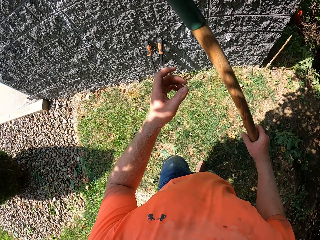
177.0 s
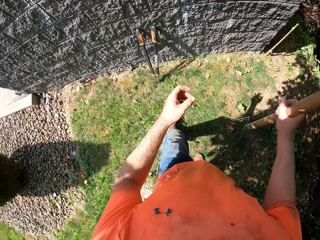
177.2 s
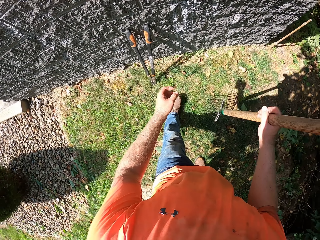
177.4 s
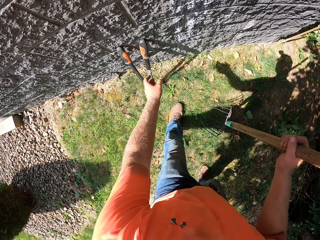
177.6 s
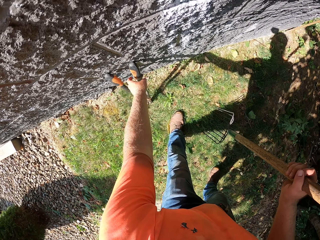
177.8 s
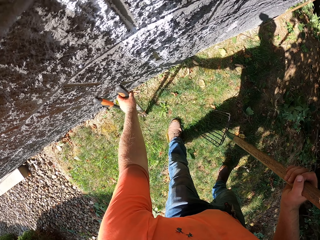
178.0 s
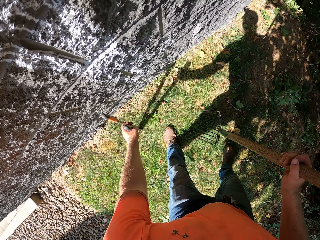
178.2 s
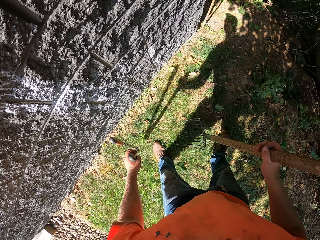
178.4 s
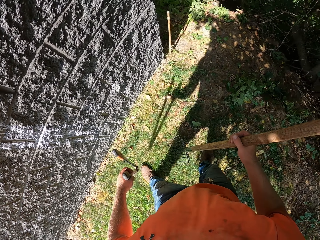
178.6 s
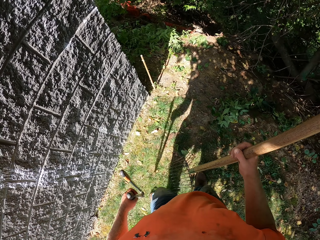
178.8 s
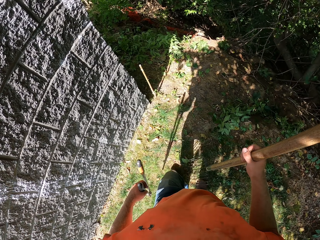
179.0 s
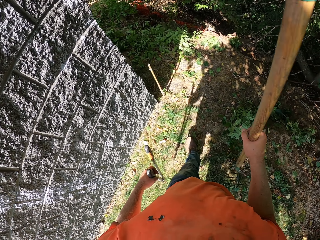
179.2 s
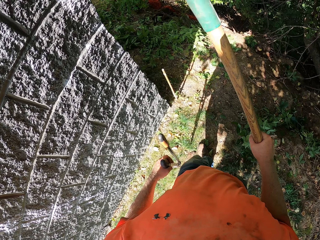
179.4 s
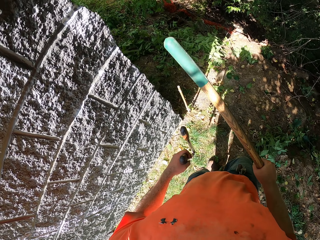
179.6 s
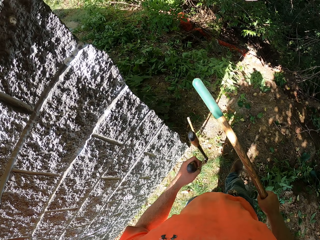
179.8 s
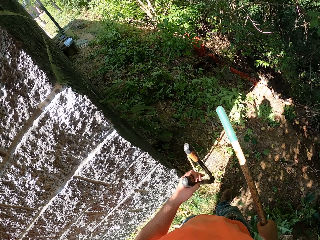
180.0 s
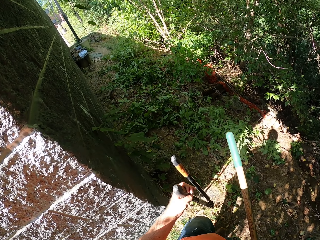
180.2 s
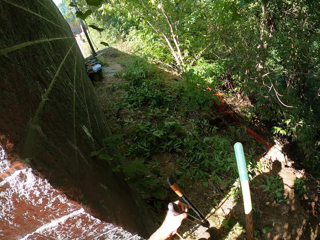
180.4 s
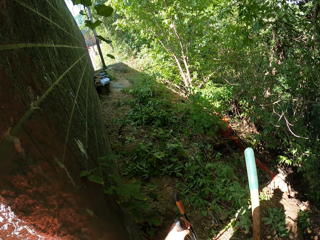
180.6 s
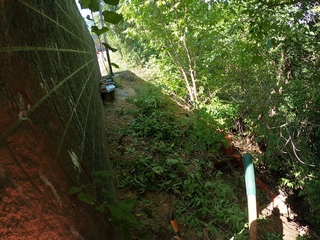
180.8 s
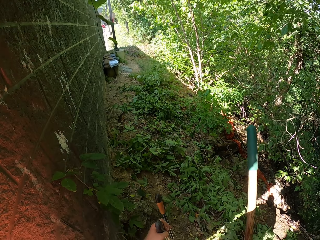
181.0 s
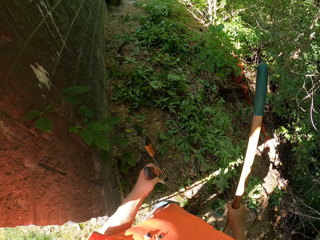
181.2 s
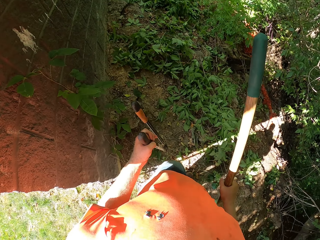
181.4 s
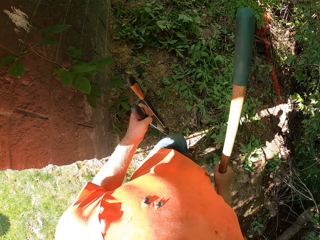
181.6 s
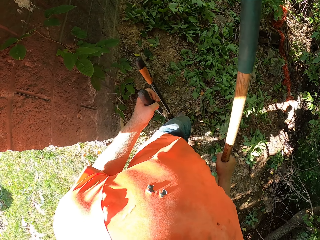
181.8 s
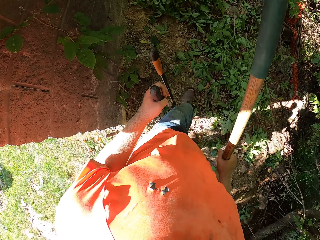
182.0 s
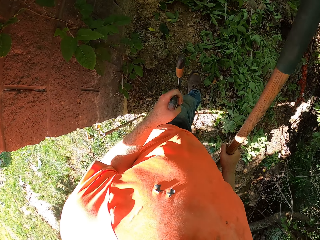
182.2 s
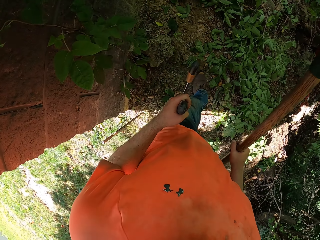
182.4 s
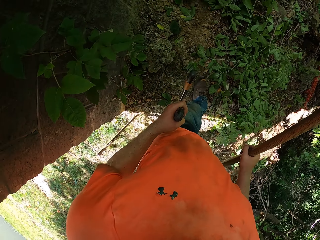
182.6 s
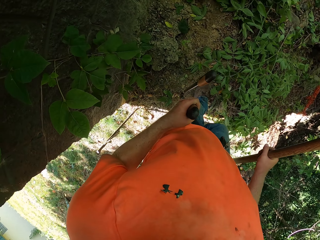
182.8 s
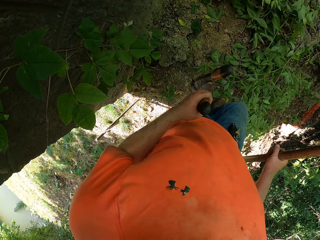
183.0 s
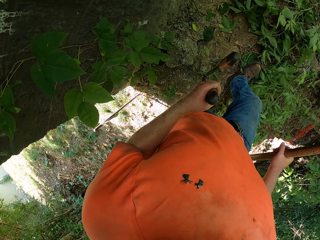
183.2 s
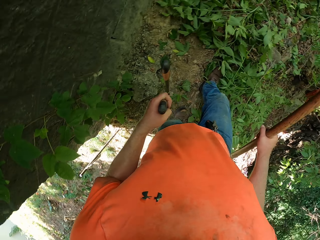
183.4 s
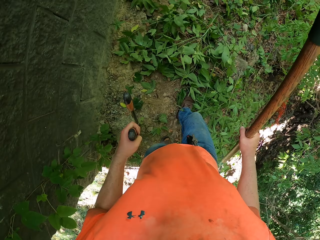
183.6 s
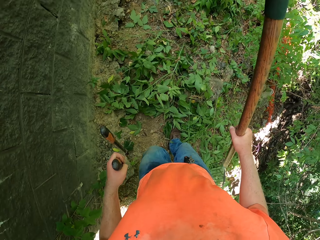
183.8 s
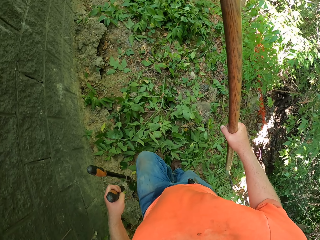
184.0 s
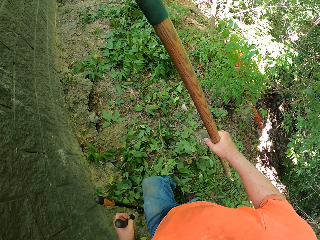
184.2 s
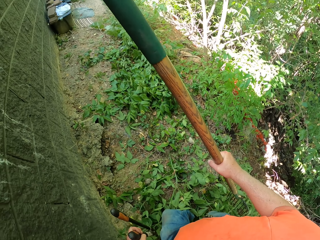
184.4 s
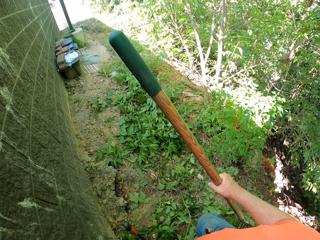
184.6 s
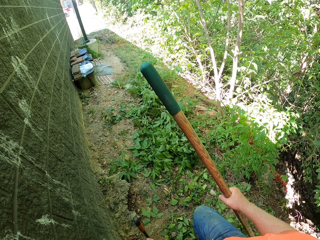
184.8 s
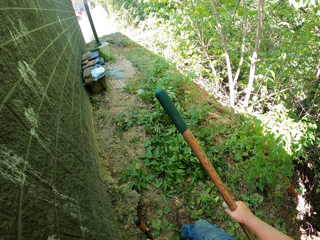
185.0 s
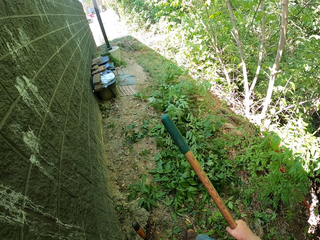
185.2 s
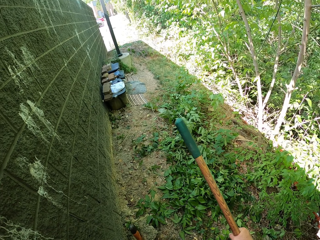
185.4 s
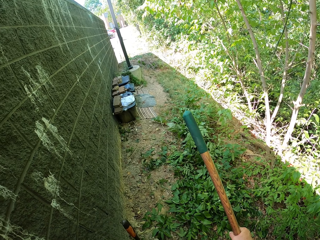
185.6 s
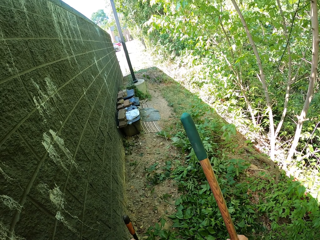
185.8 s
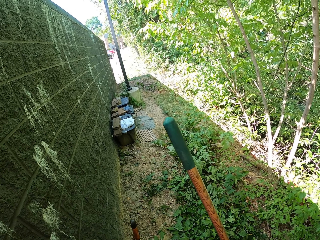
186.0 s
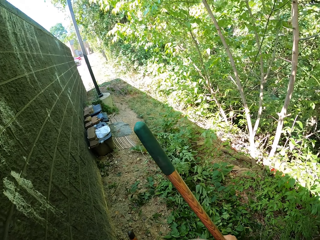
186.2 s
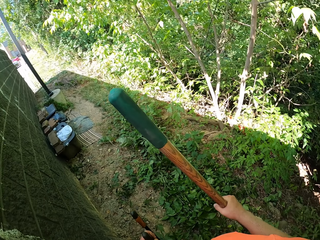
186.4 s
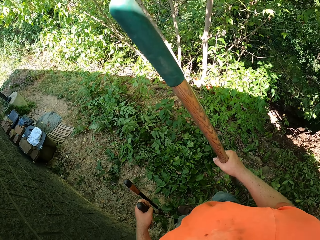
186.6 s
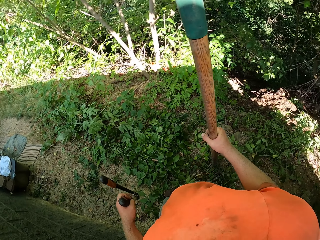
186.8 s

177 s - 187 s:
The camera wearer picks up the anvil lopper with his left hand. He walks near a house.

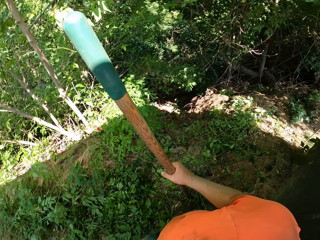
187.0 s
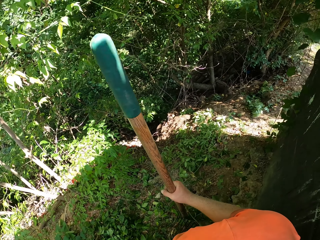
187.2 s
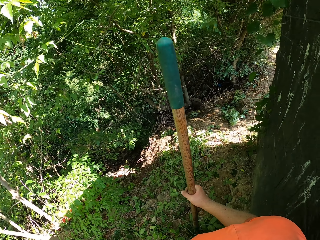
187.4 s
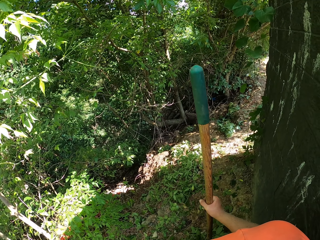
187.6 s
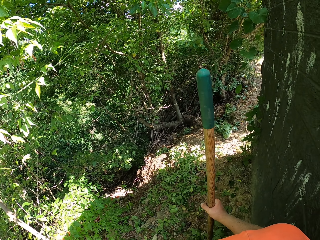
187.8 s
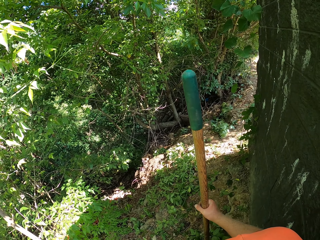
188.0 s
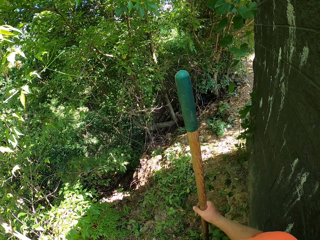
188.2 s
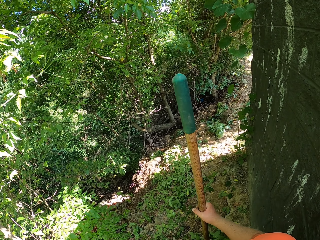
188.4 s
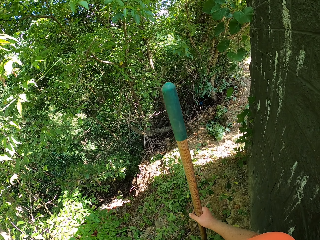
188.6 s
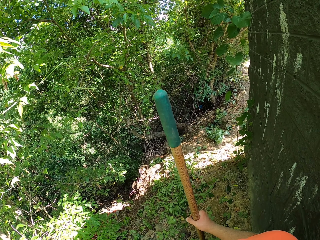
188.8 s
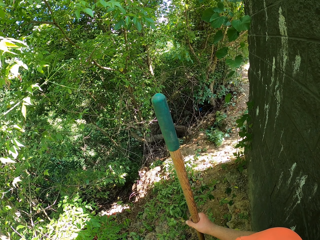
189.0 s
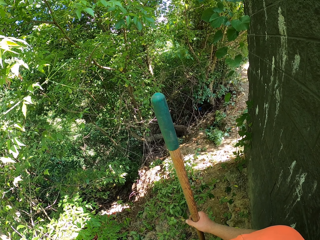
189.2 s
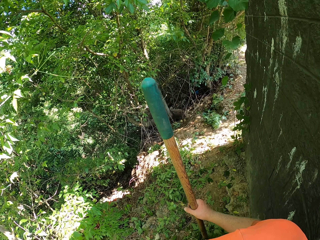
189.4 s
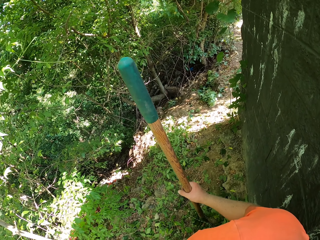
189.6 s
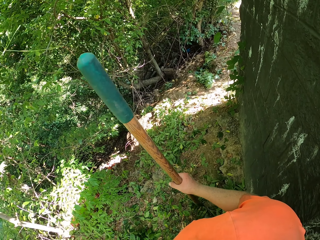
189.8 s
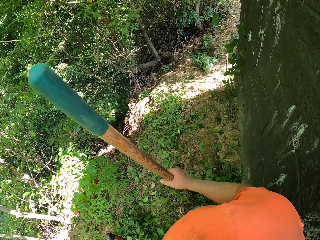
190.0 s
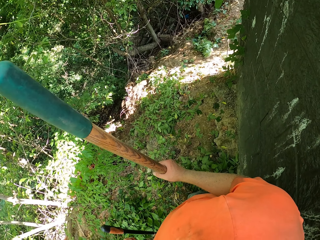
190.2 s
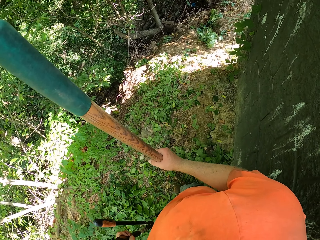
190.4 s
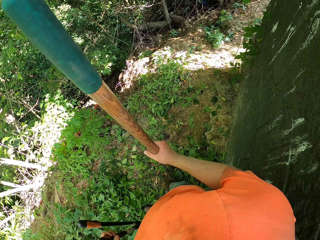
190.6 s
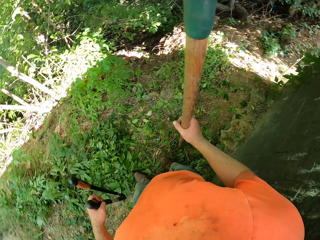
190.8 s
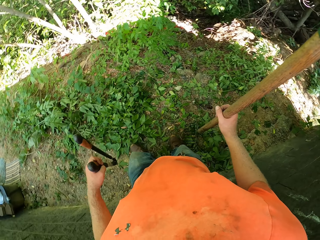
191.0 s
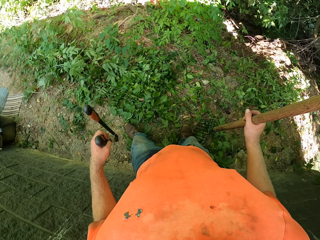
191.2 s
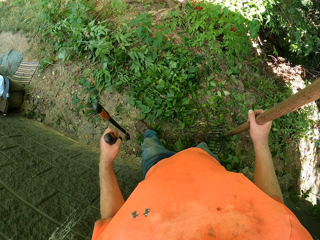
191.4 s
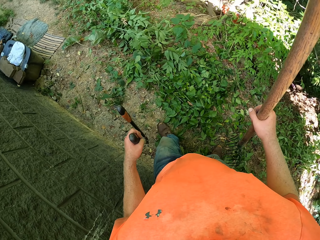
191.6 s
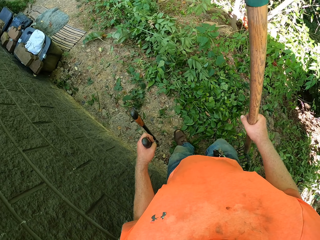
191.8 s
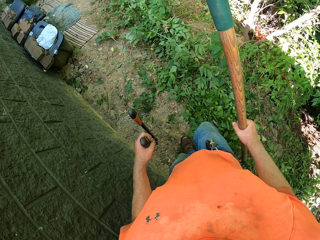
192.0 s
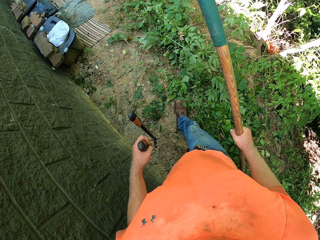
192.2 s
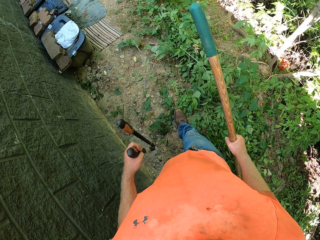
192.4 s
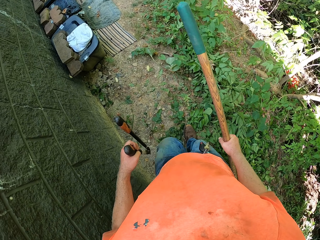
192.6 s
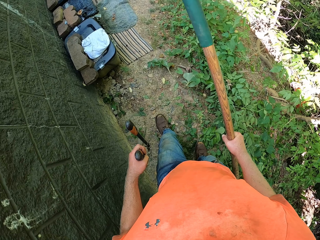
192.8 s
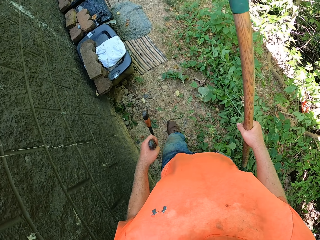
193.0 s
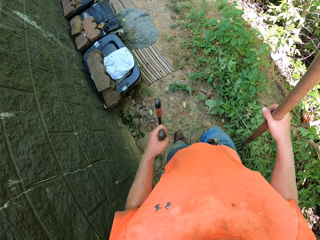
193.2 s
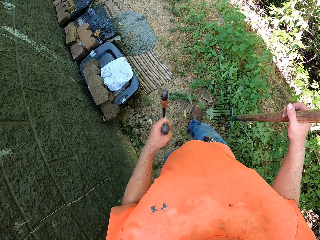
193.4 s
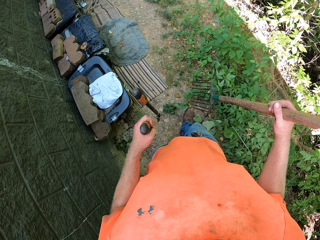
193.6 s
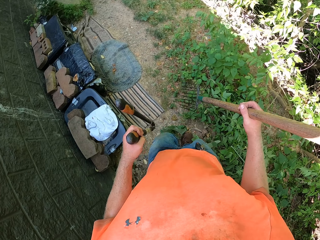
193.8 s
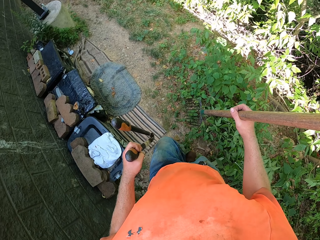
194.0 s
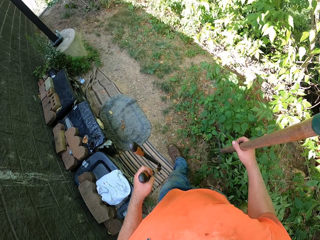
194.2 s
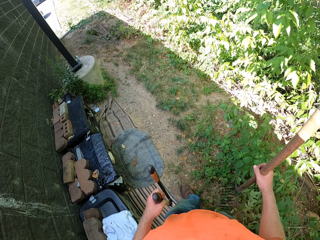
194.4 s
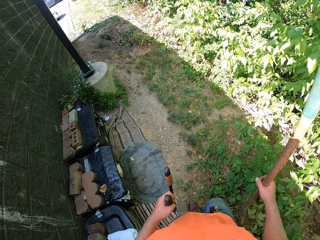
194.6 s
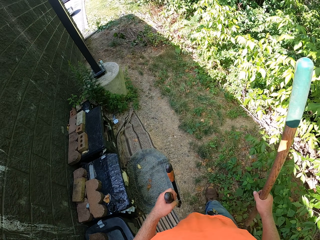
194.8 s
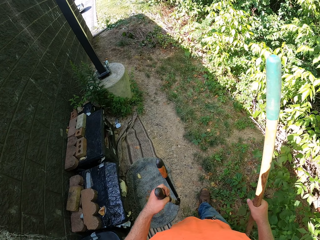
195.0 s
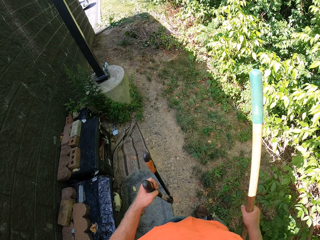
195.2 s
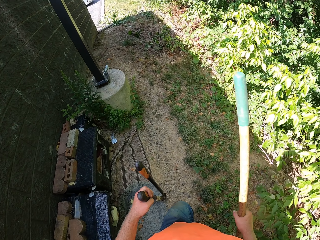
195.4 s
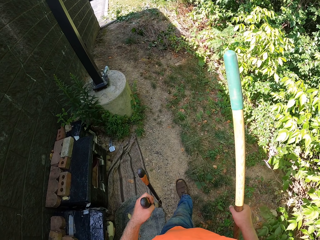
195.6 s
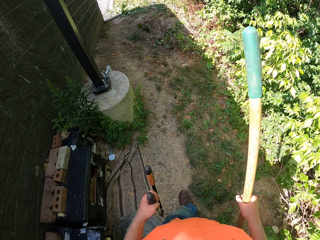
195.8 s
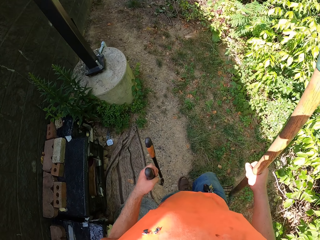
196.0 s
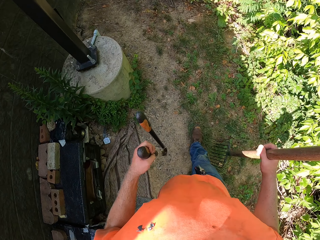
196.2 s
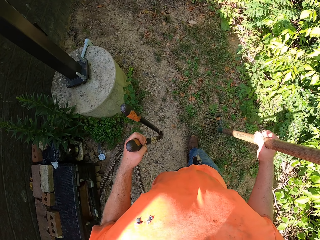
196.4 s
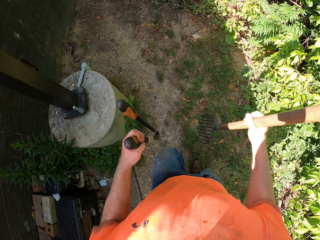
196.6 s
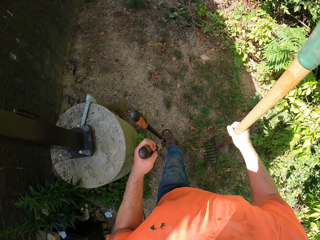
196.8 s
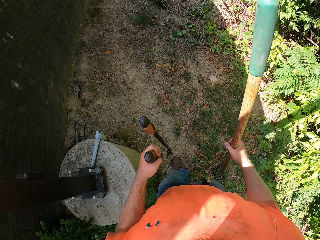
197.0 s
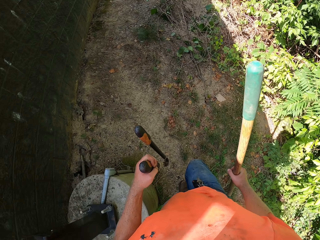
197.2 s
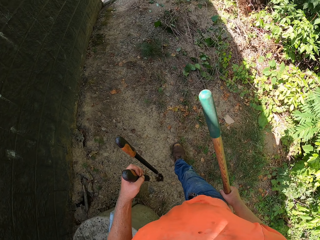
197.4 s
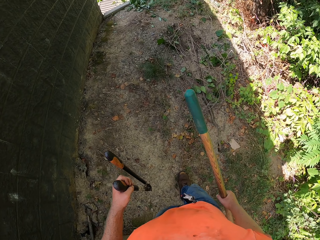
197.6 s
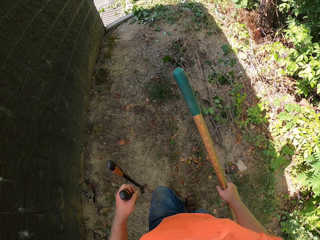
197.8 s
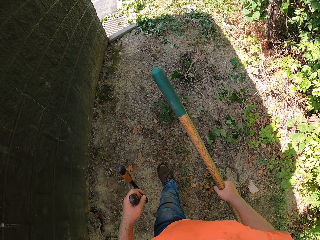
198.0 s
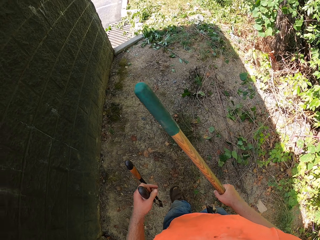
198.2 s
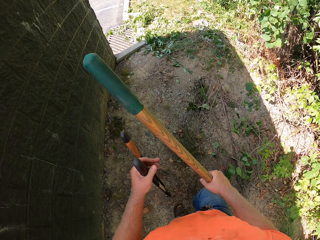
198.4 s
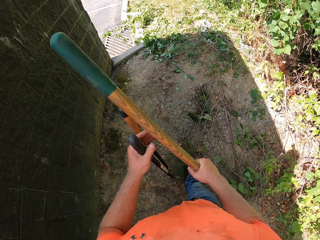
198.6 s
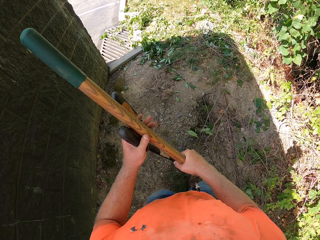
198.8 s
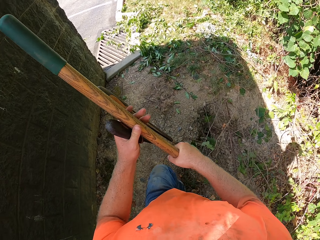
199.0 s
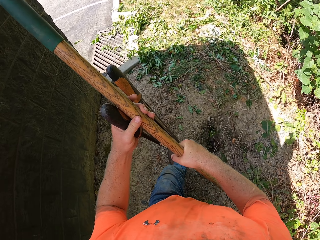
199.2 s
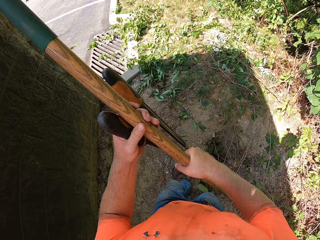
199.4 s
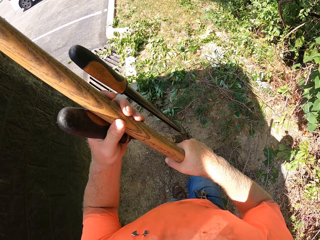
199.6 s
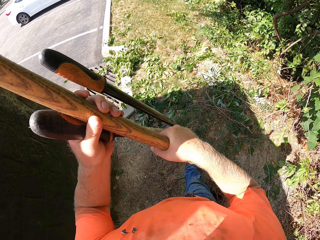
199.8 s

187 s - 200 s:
The camera wearer looks around. He walks near a house. He passes the rake from his right hand to his left hand.
